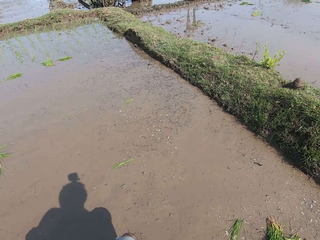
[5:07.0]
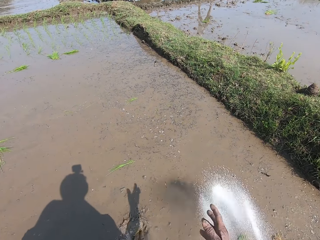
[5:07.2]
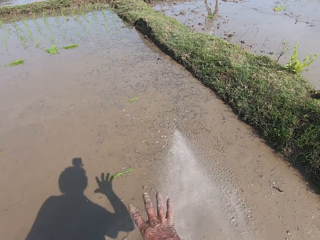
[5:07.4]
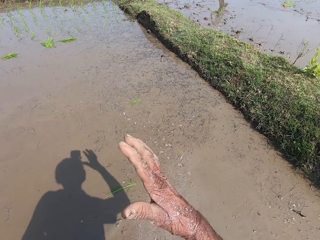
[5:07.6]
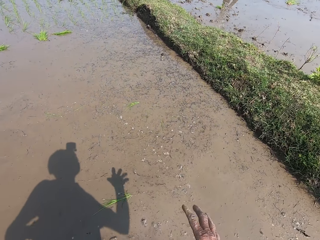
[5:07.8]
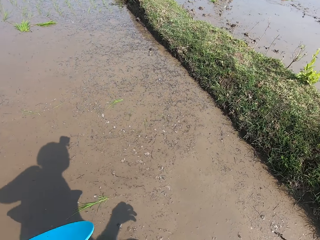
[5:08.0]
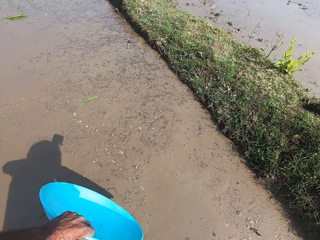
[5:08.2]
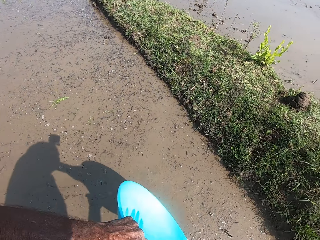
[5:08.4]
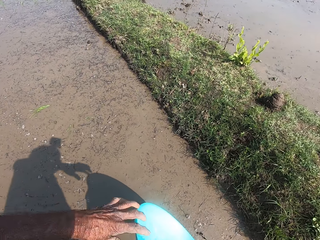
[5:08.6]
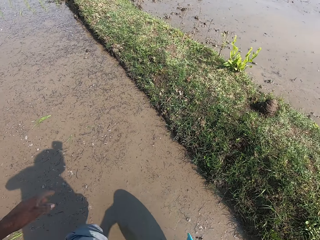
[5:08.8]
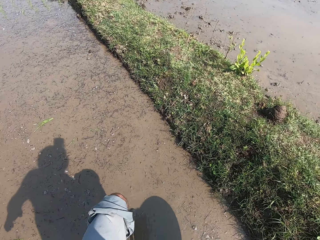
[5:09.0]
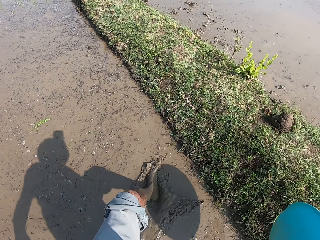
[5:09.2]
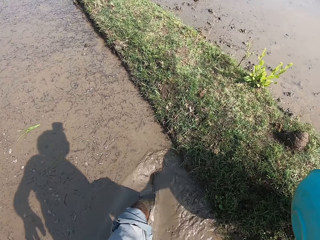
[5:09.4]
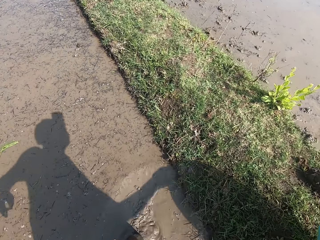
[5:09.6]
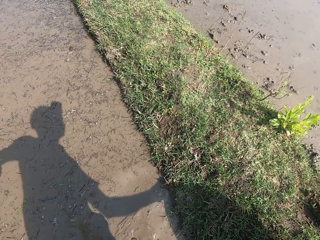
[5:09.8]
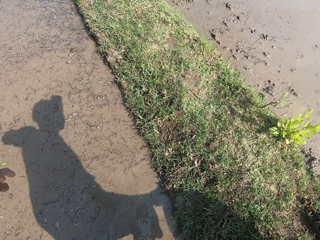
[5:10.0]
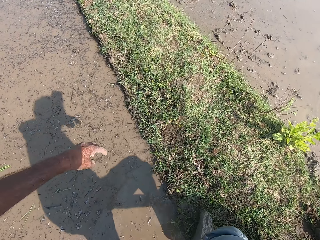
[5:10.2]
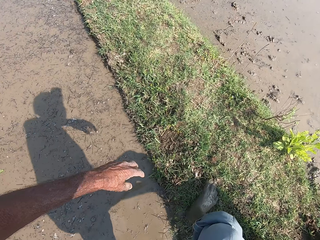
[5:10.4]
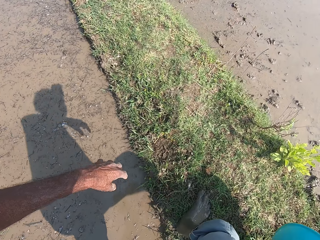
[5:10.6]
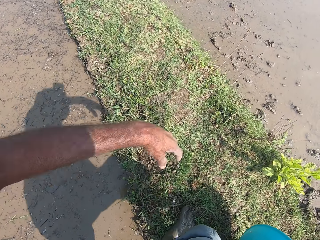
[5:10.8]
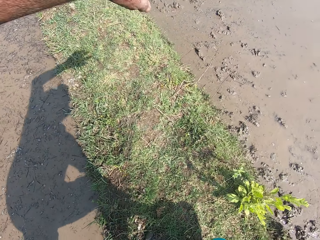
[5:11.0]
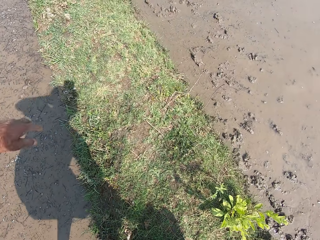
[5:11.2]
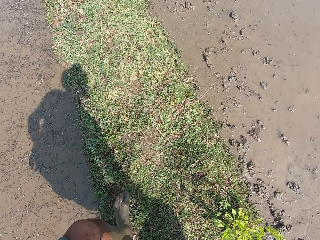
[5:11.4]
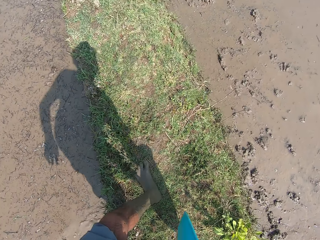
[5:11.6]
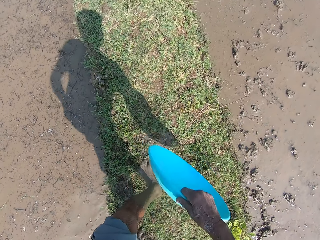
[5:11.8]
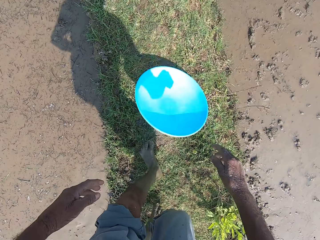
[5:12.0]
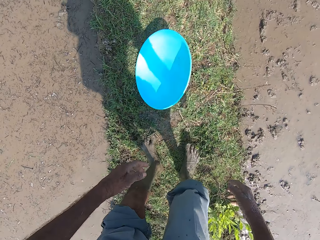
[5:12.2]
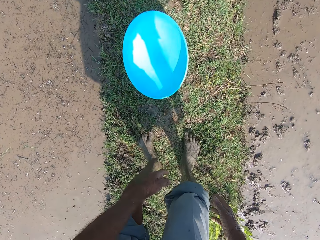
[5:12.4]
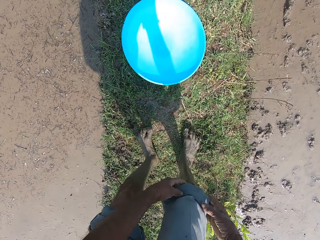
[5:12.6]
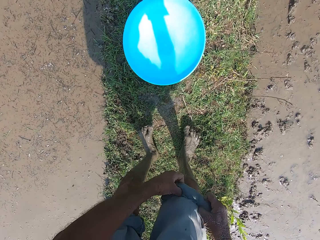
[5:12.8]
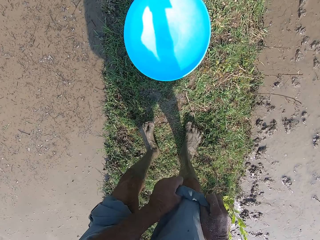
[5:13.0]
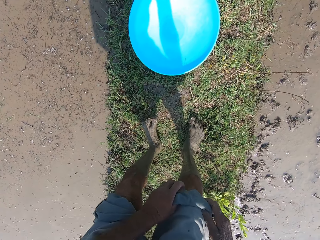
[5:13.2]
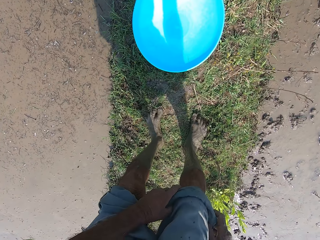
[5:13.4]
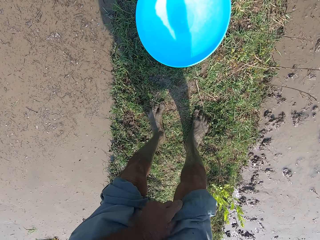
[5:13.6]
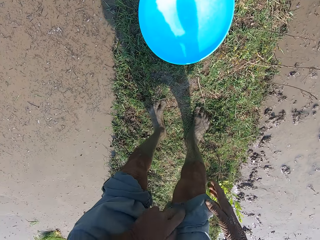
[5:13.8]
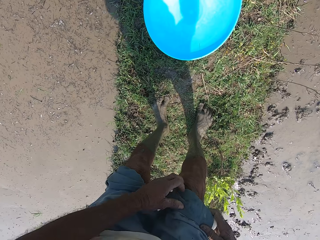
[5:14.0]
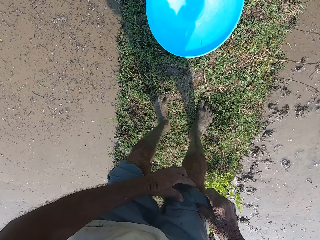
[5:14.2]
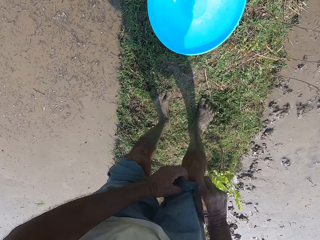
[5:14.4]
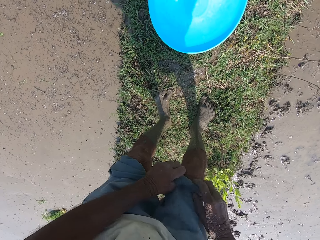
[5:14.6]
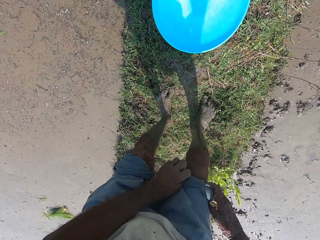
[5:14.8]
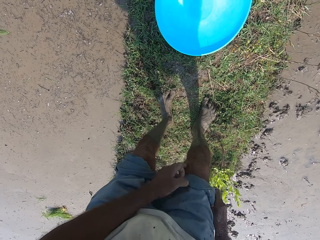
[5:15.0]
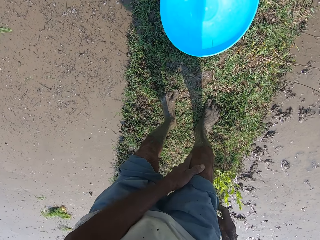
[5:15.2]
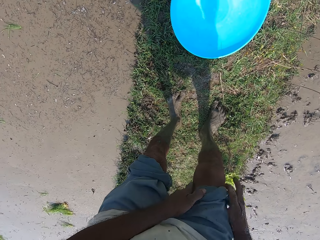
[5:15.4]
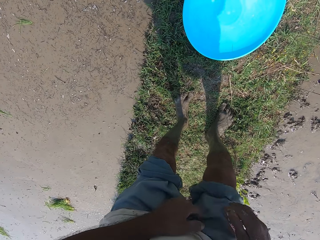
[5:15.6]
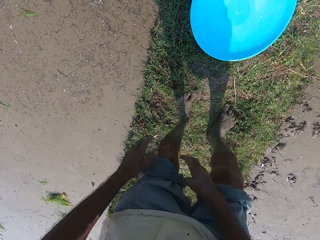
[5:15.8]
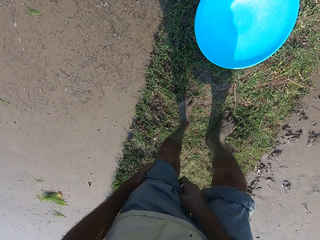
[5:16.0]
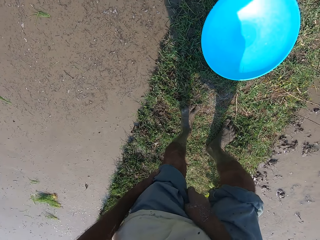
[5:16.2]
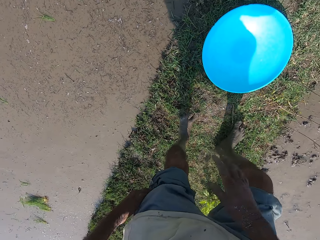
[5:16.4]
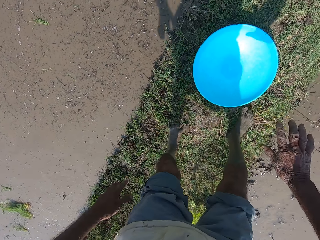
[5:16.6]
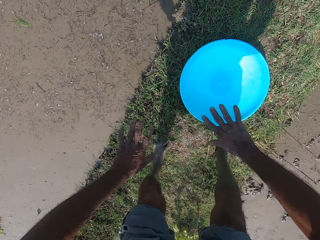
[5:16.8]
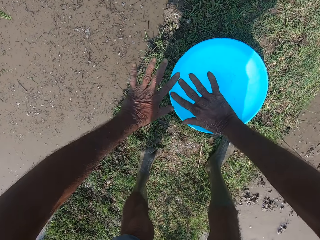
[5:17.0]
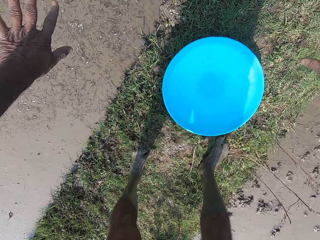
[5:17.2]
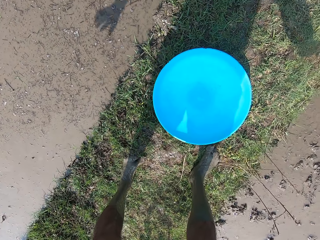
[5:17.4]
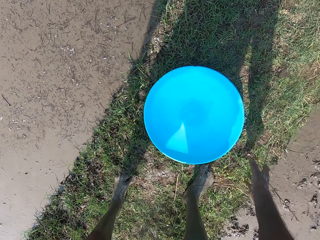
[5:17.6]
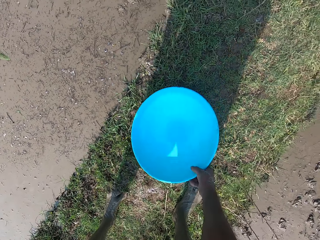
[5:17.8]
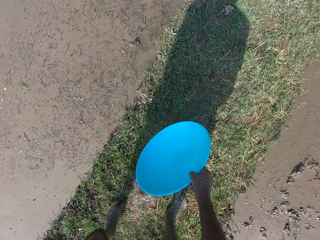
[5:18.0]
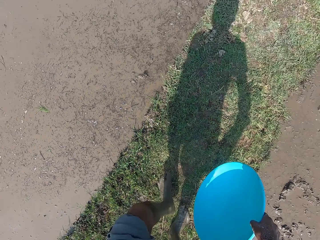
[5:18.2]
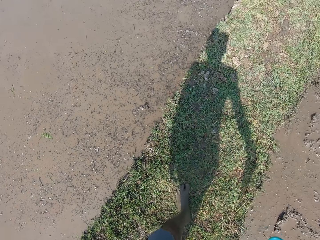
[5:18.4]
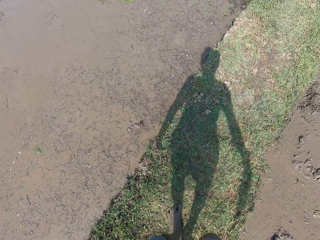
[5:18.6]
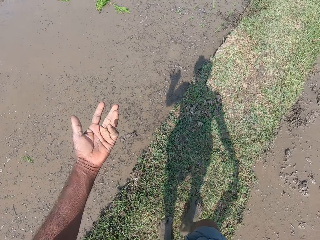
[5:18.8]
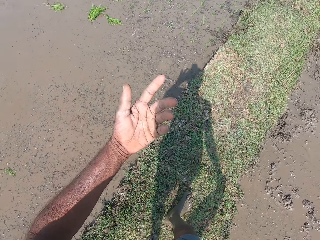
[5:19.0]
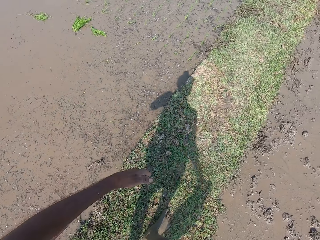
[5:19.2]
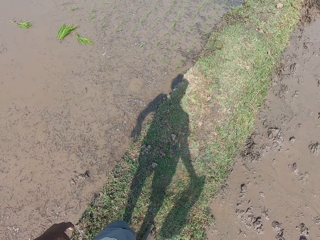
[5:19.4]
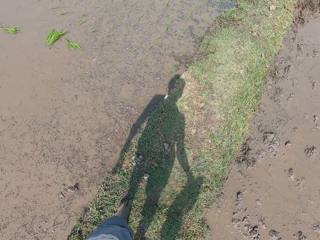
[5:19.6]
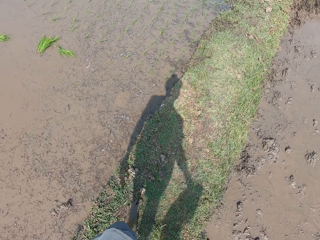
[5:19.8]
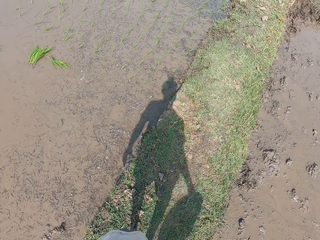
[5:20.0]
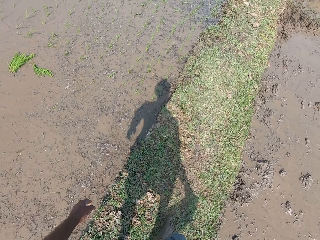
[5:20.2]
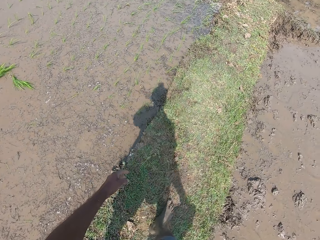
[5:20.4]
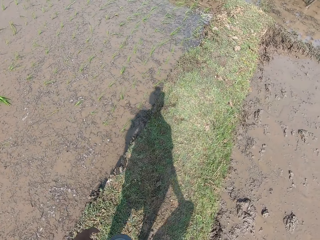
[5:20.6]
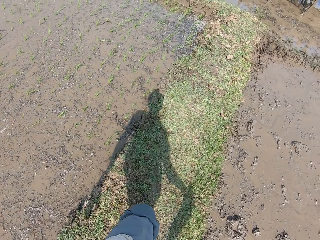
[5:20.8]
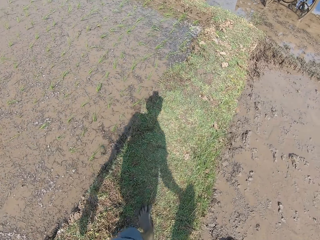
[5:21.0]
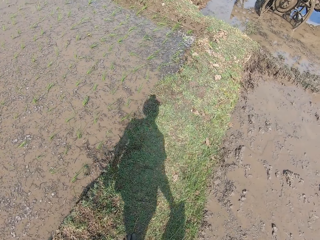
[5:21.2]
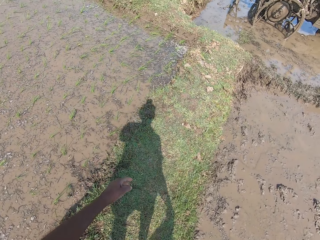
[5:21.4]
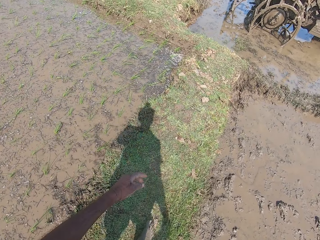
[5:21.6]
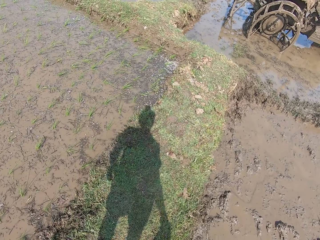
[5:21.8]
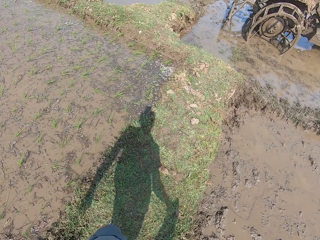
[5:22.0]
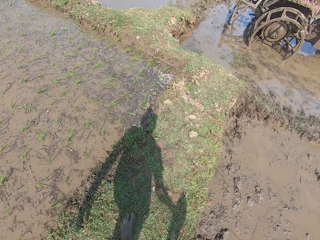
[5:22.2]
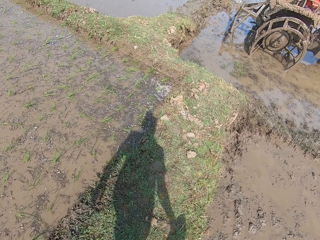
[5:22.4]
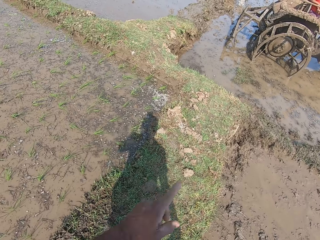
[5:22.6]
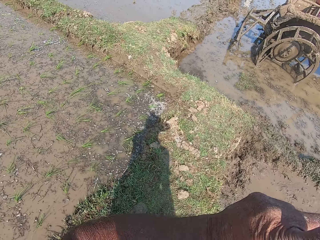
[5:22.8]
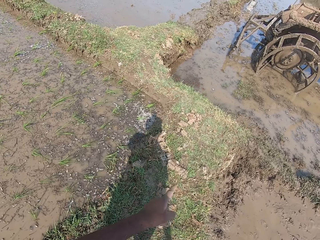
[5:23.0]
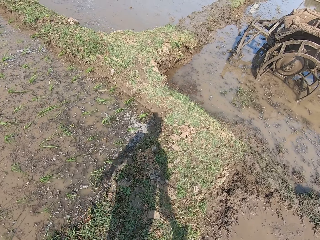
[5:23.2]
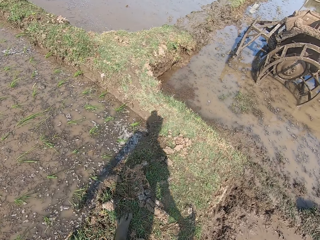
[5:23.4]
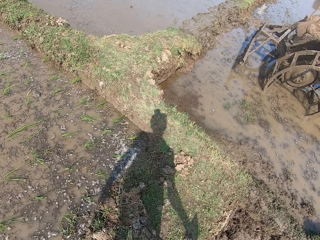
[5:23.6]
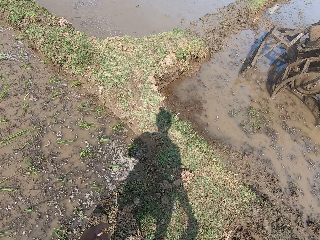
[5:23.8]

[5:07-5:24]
The camera wearer tosses the fertilizer or Napier grass seeds from his right hand to the ground. He walks. He passes the basin or plate from his left hand to his right hand. He steps on a lawn. He drops the basin in his right hand on the lawn. He adjusts his trousers with both hands. He folds the cloth. He signs. He picks the basin from the lawn with his right hand. He walks on the lawn. He signs.

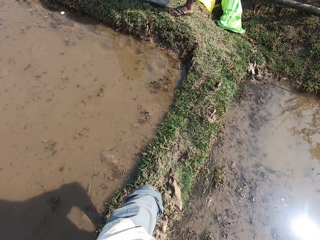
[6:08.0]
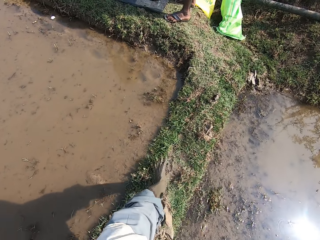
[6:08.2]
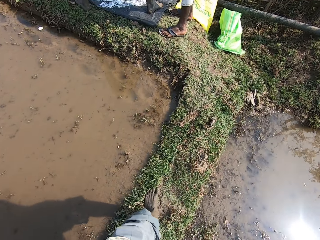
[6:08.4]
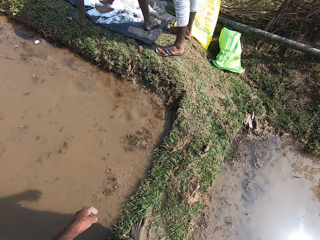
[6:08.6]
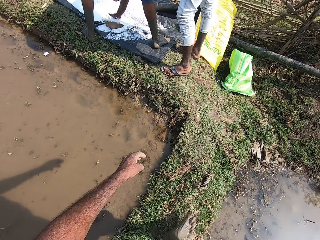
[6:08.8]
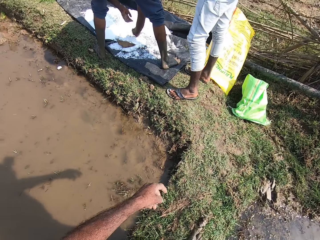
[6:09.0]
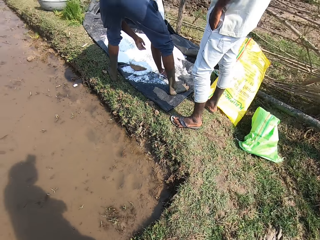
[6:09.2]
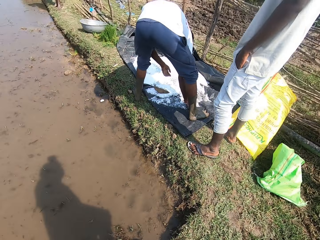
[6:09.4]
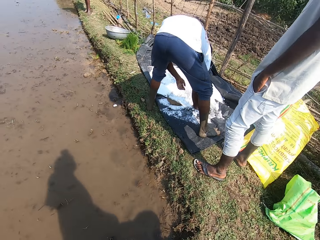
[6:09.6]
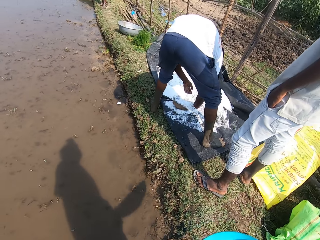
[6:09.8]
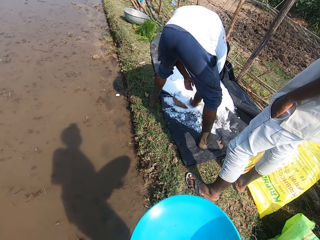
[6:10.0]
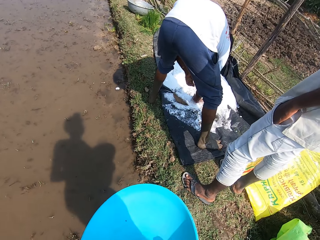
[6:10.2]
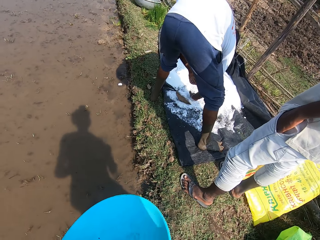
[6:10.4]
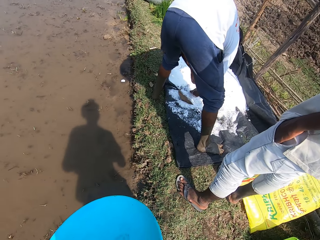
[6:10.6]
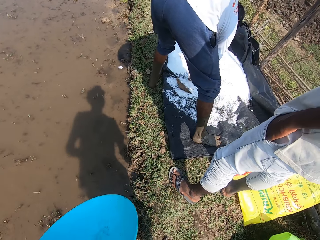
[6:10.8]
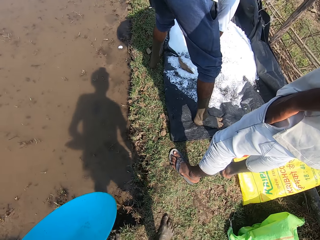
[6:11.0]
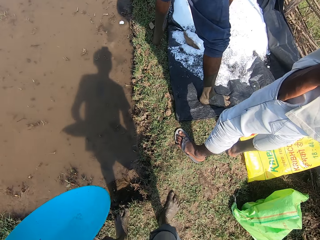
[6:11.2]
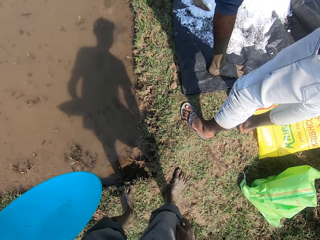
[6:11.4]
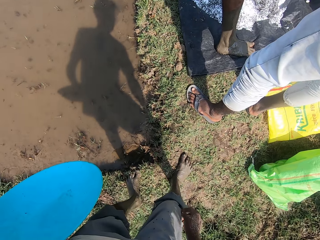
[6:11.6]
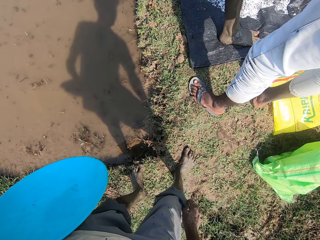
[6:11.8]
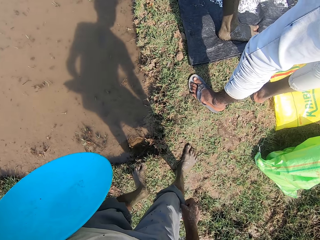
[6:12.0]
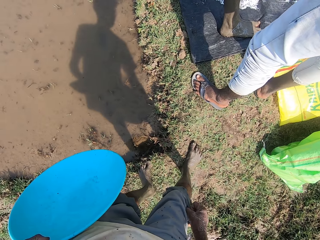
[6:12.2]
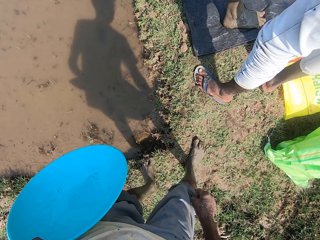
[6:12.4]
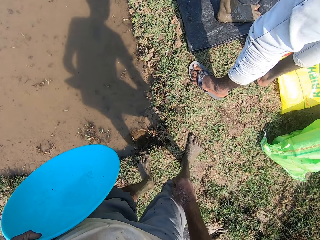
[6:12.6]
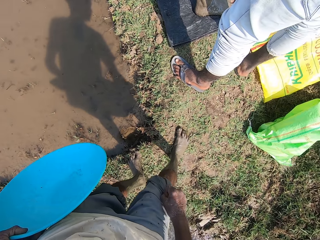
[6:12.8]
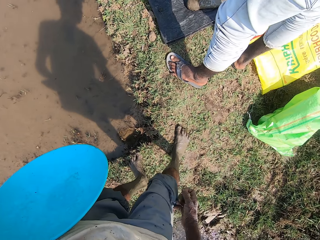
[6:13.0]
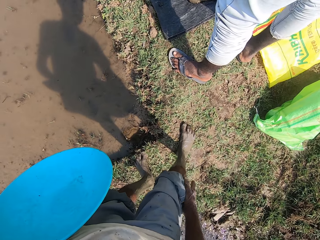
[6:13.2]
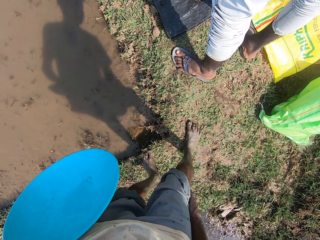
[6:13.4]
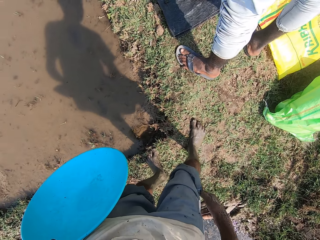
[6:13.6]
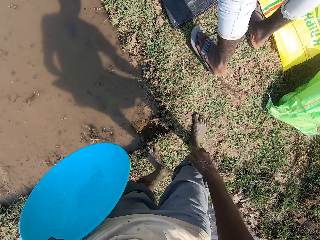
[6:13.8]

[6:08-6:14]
A man touches some fertilizer on top of a sack on the ground with his right hand. The man interacts with another man. The camera wearer puts the plate on his left hand. He interacts with the first man. He folds the cloth. He holds the basin in his left hand.
